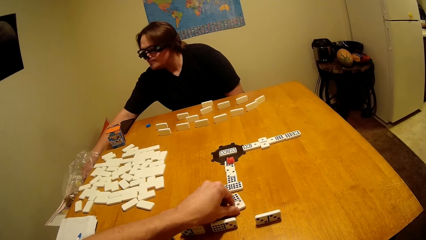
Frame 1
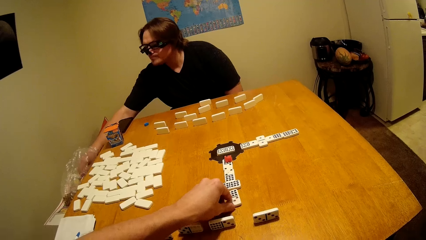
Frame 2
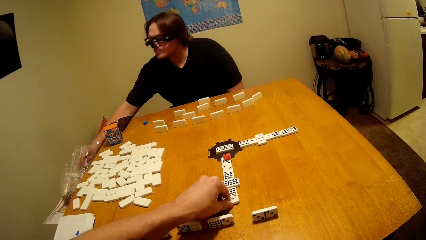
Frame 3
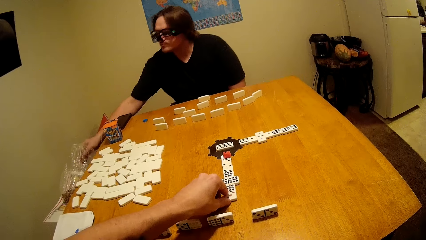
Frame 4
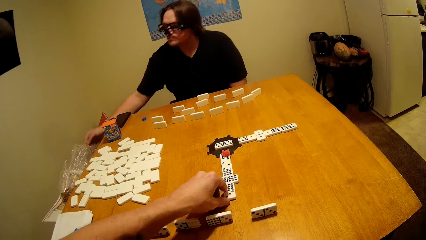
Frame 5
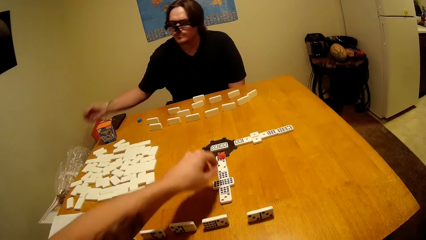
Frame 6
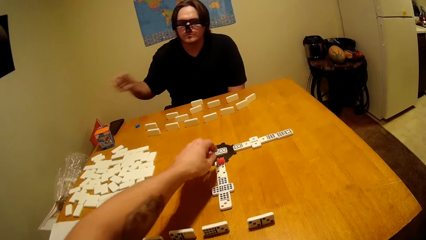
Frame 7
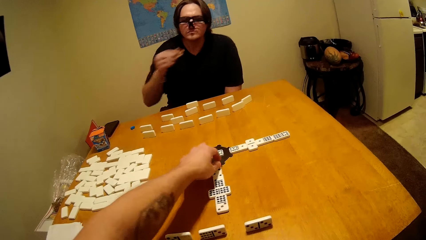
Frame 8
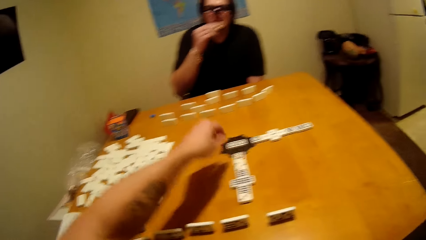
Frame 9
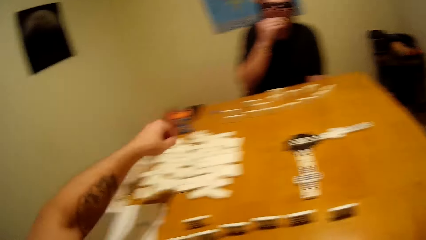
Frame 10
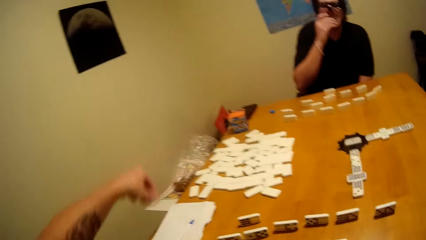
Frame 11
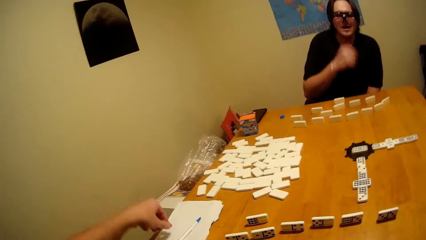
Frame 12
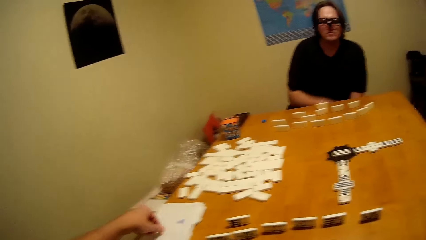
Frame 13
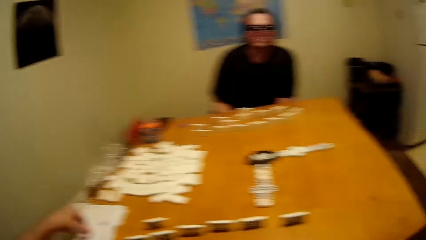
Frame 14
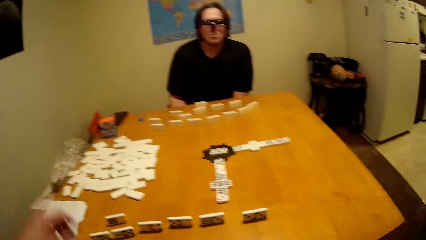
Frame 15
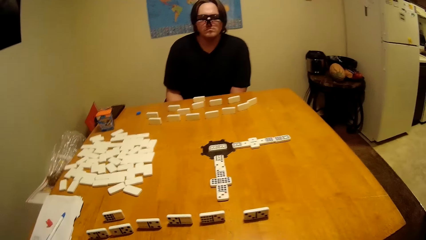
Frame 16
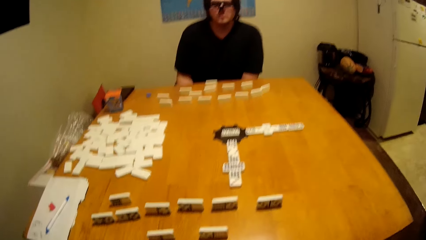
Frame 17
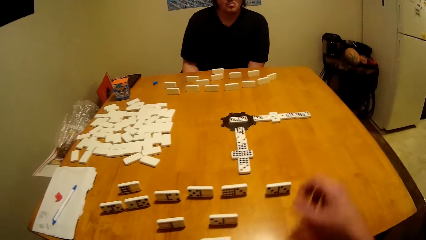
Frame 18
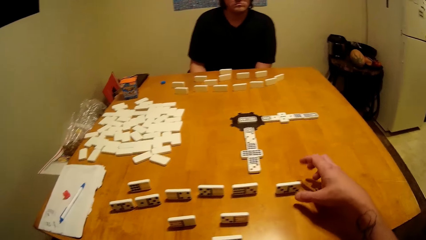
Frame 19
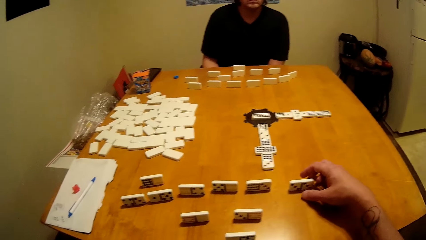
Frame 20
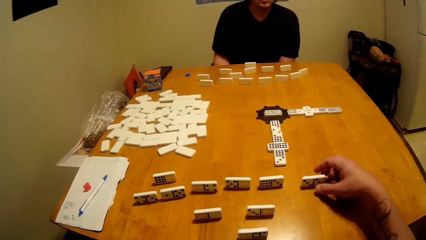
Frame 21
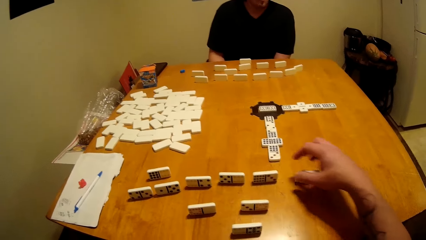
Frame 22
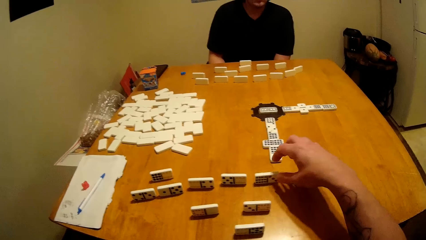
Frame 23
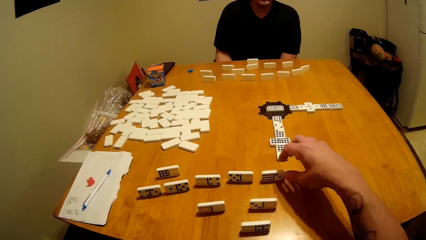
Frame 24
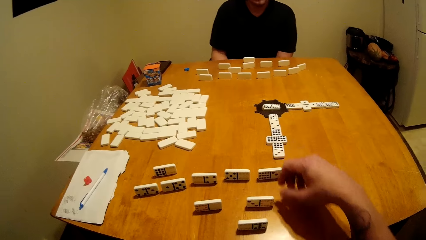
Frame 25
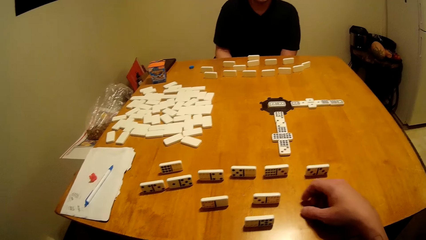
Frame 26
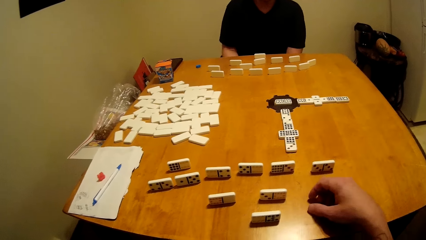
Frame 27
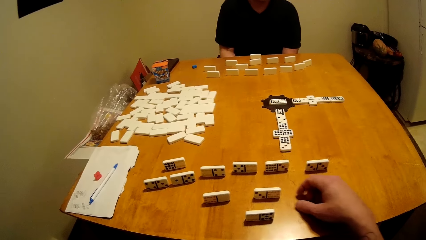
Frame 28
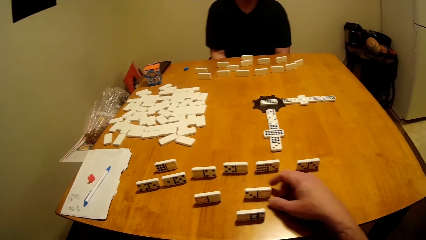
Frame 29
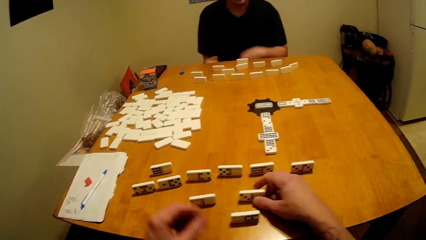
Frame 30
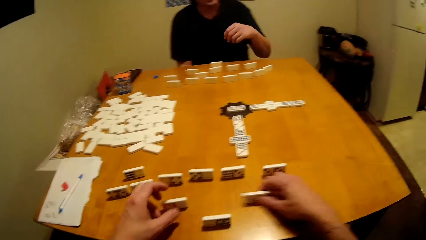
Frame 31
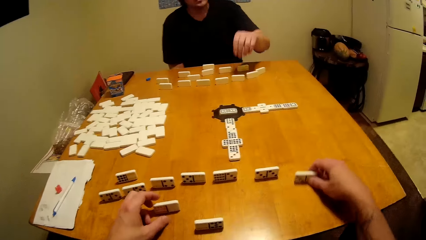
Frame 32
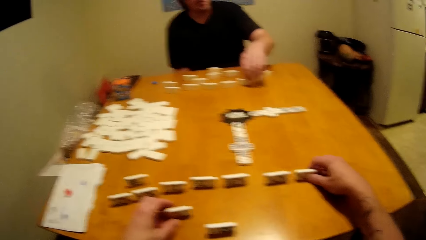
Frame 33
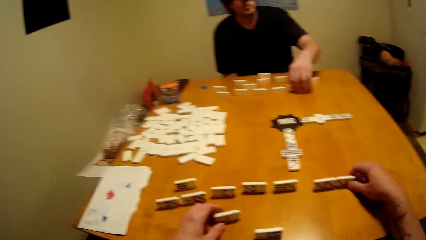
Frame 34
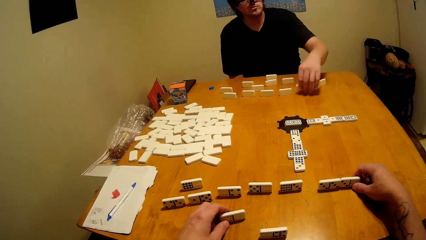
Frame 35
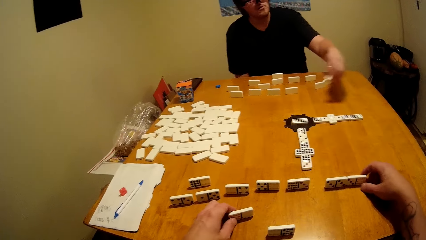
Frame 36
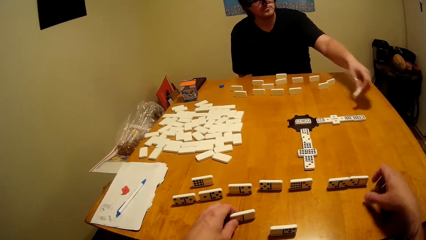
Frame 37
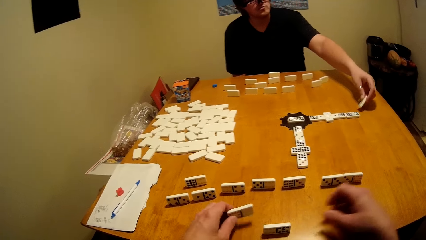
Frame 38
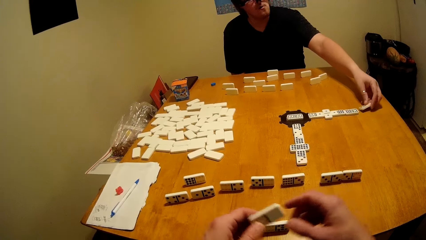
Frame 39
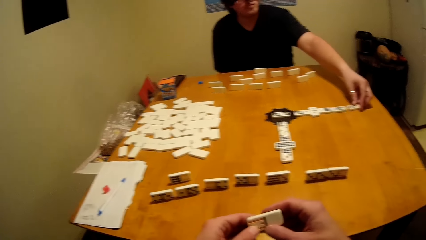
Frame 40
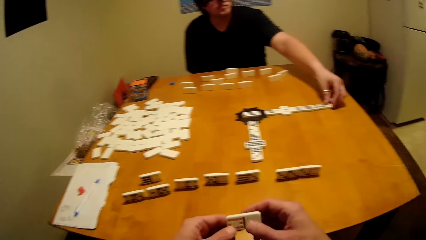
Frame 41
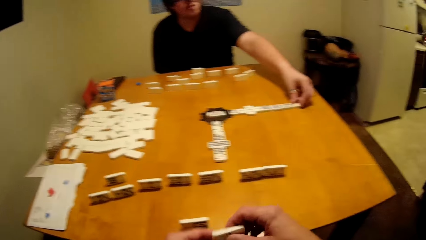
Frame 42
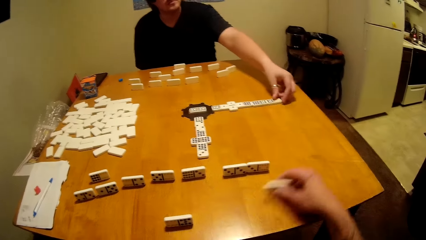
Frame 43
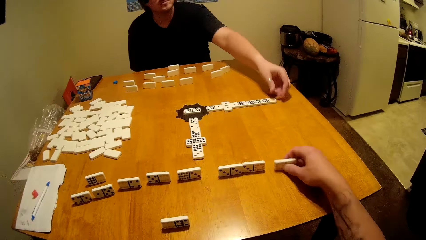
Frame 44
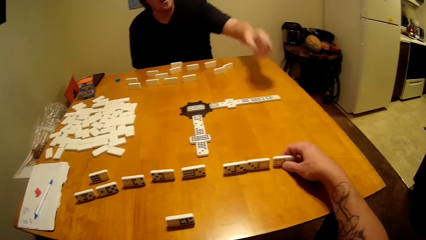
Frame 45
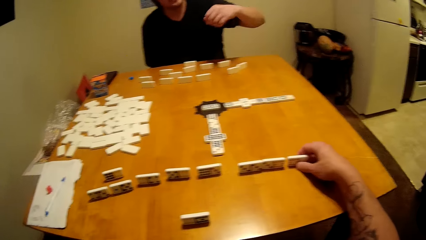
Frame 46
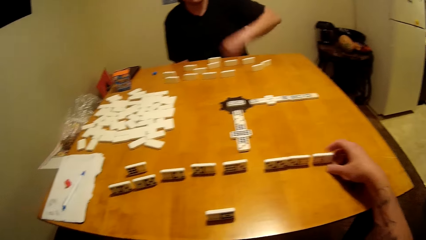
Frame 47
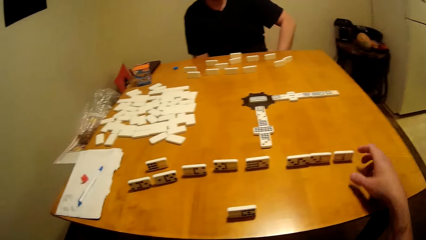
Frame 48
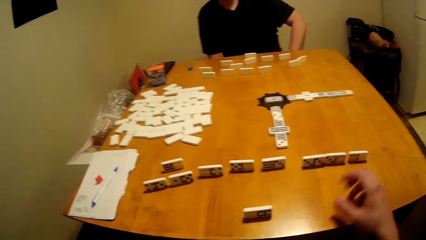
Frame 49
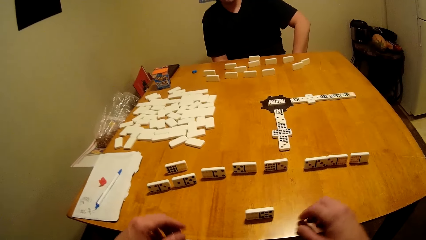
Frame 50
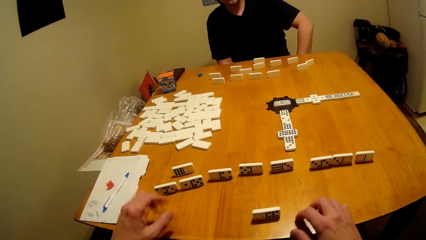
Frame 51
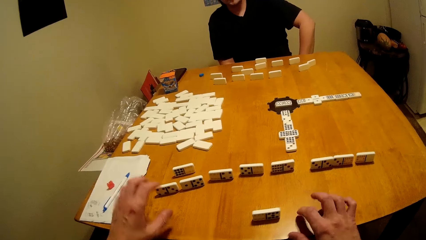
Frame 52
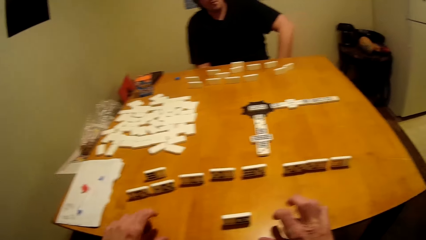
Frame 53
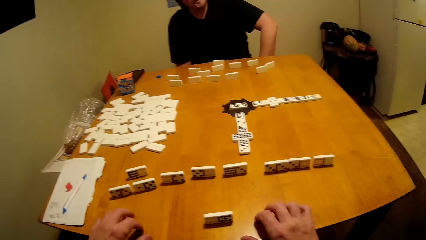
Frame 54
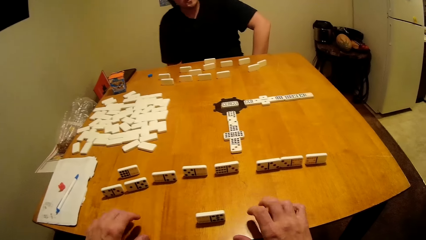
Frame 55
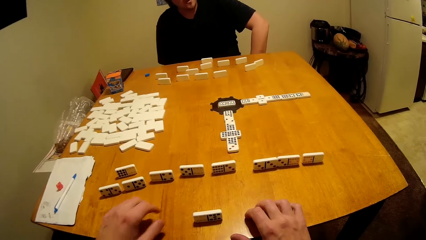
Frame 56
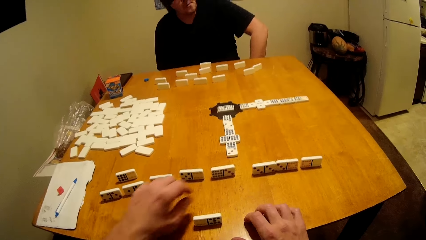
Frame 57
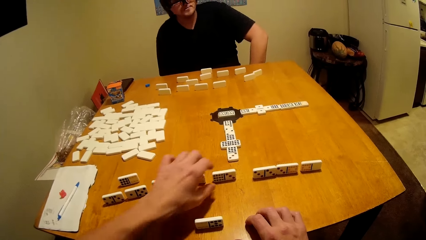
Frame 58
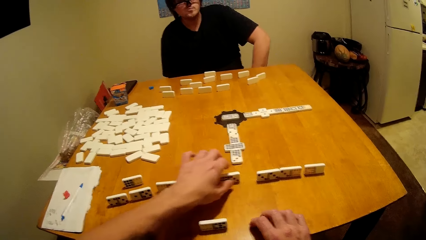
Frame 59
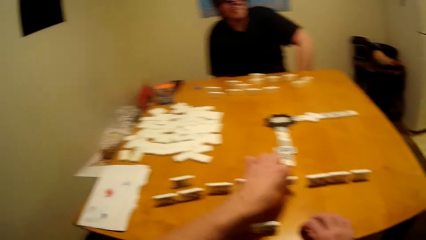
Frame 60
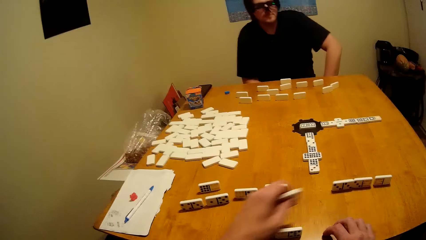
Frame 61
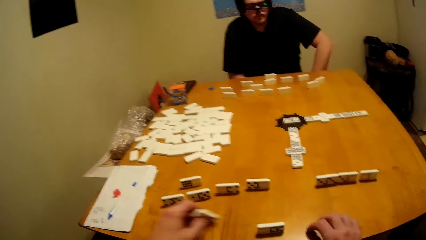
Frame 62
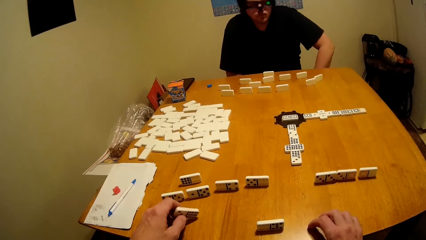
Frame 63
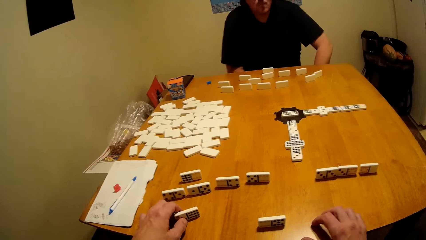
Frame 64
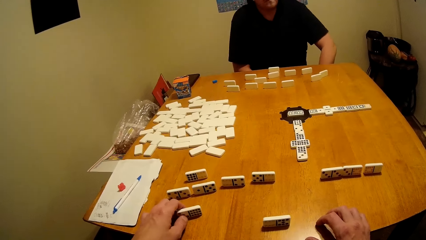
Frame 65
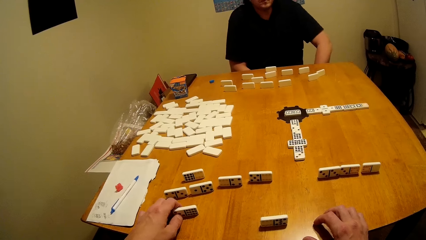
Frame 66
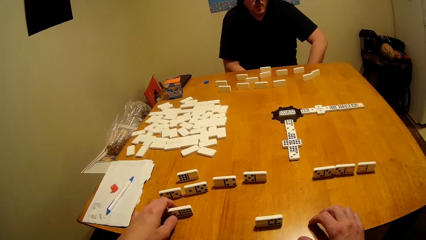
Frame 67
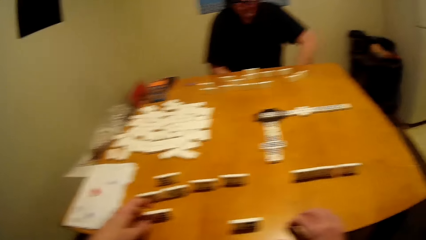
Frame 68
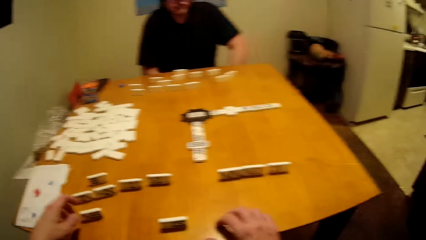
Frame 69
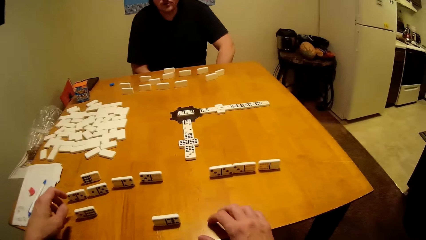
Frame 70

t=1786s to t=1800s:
The man takes a bite and eats bites. The camera wearer moves dominoes on the table. The man arranges a domino on the table. The camera wearer plays block games with the man. They arrange a domino on the table. They move dominoes on the table.
